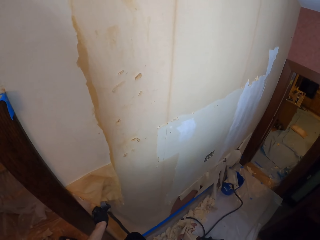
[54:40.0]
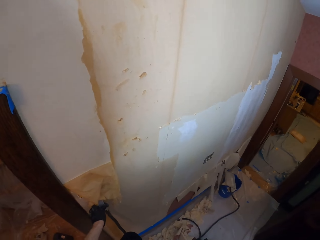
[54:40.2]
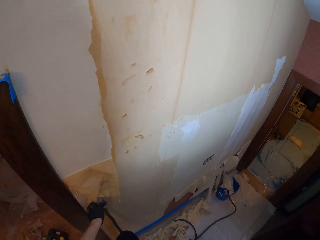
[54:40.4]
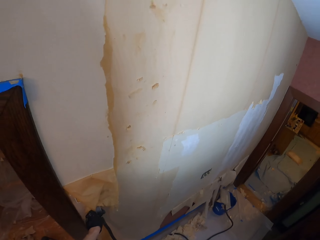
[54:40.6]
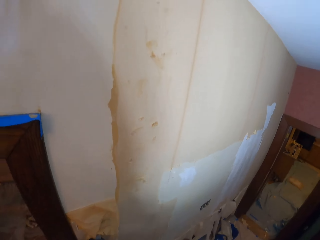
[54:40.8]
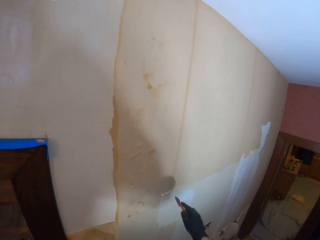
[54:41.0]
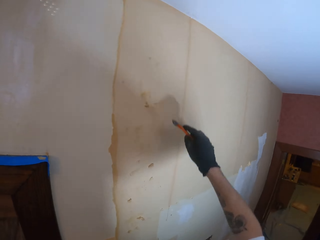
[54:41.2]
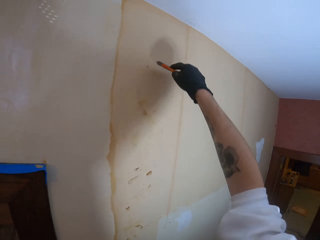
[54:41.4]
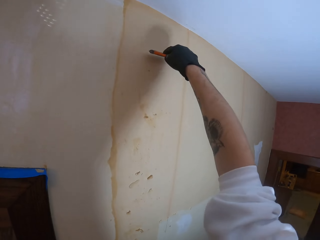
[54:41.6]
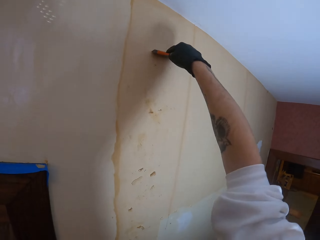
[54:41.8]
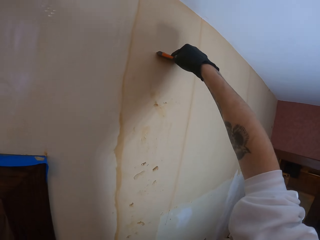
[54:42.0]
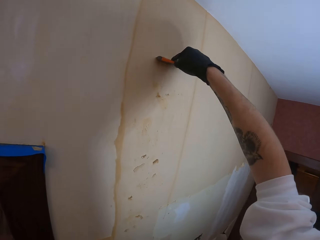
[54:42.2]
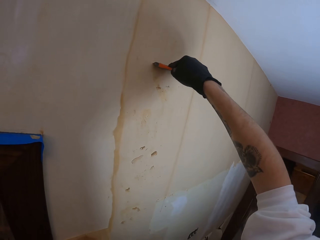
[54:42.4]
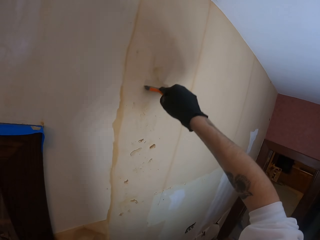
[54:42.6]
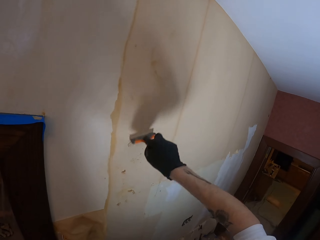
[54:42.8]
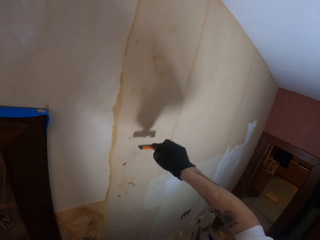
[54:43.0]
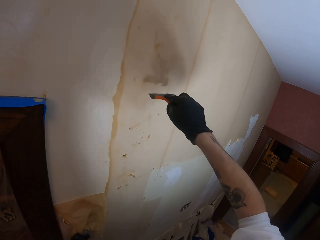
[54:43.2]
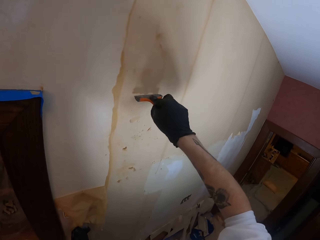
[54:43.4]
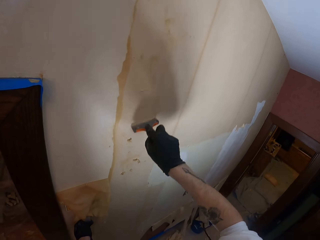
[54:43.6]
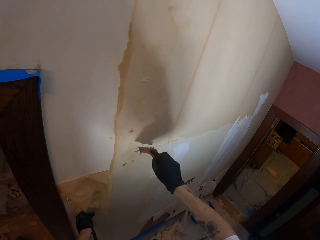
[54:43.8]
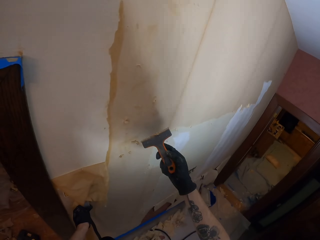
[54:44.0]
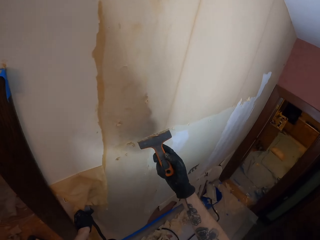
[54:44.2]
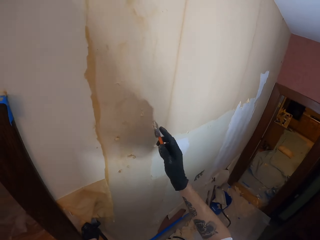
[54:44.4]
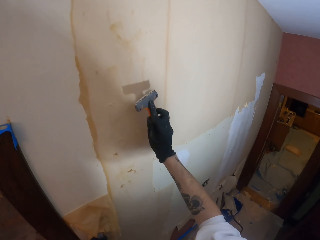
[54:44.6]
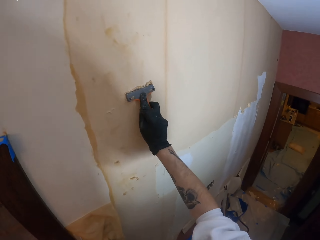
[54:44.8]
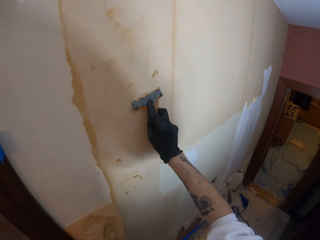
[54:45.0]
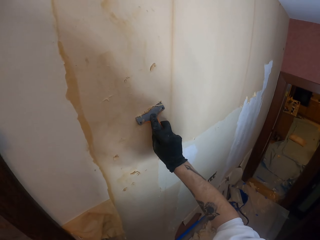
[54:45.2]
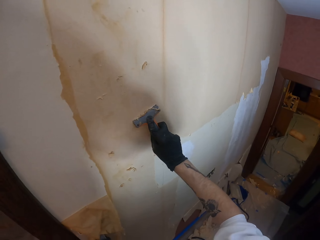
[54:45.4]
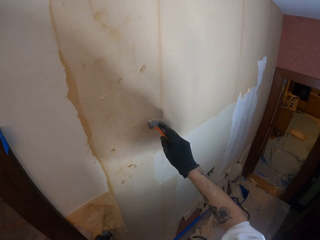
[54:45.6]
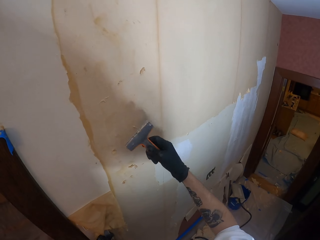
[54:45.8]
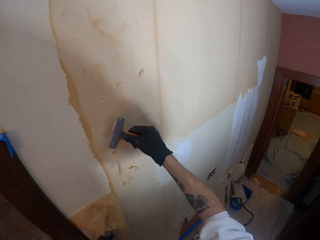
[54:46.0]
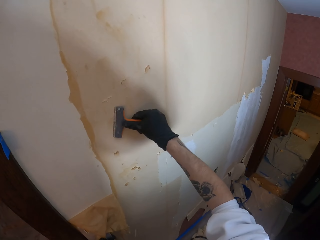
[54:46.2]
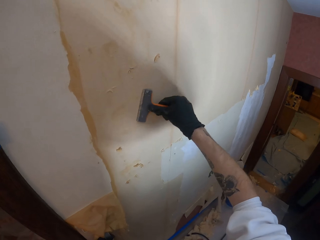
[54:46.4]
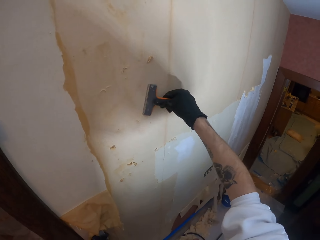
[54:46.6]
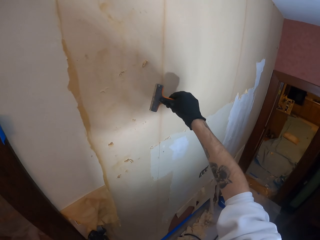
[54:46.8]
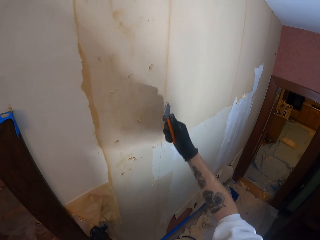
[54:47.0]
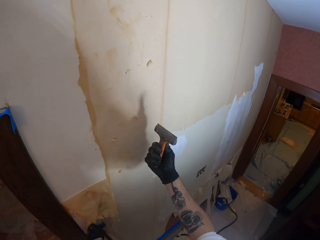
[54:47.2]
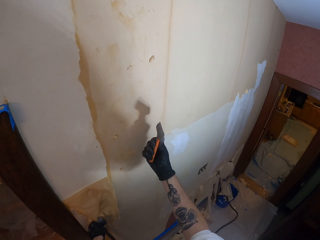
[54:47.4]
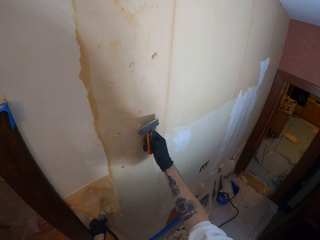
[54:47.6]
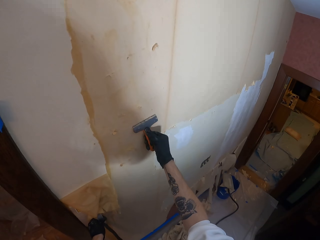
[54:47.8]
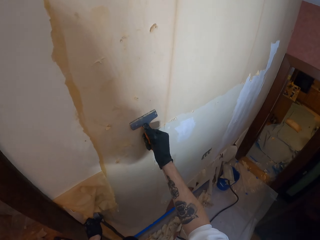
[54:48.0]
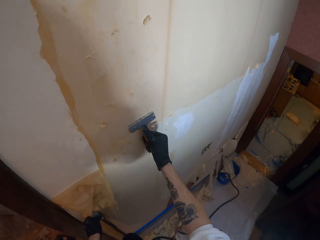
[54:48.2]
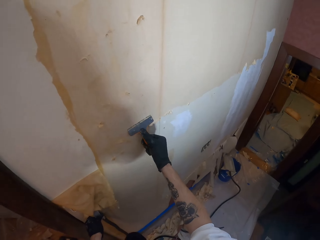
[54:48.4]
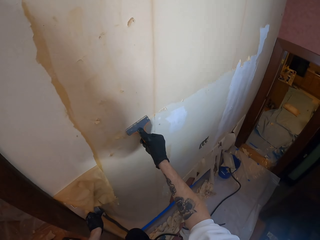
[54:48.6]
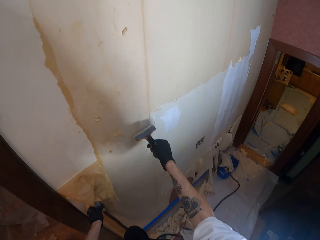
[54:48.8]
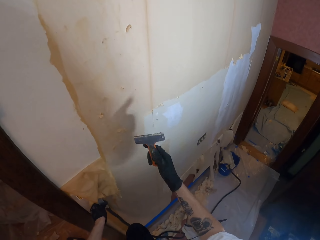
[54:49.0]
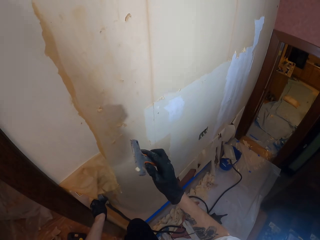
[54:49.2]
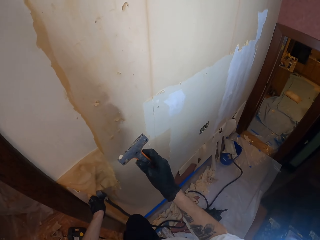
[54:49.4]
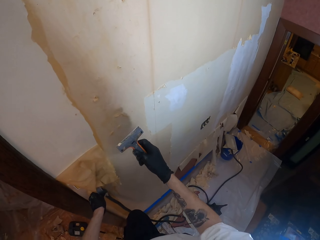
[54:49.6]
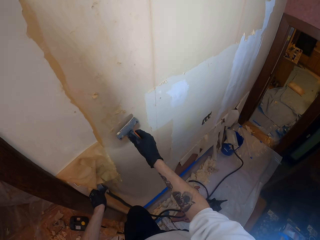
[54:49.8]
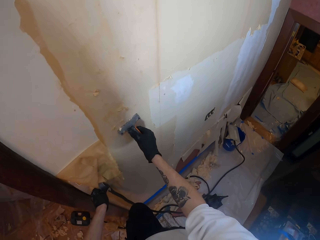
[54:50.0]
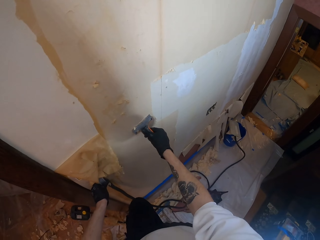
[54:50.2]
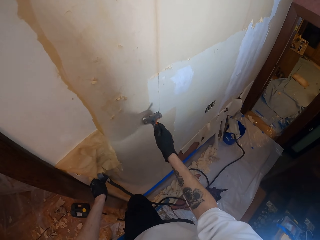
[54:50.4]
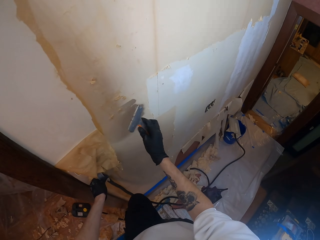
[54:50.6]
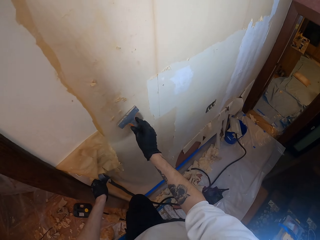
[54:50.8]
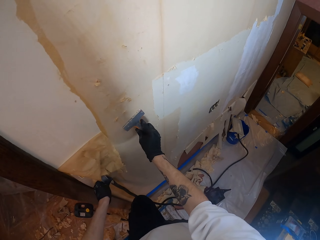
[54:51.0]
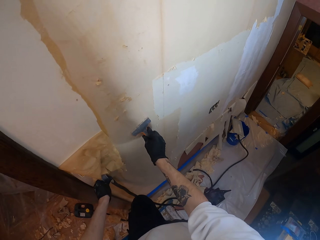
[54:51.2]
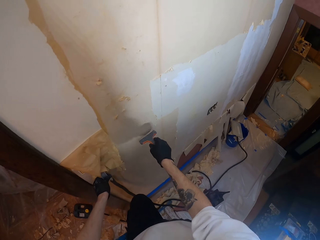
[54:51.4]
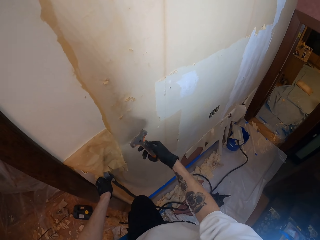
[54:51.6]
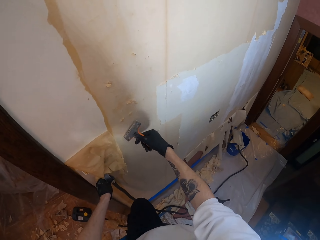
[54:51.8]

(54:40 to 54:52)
The camera wearer scrubs the paint on the wall with a scraper. They rub the scraper on the wall.

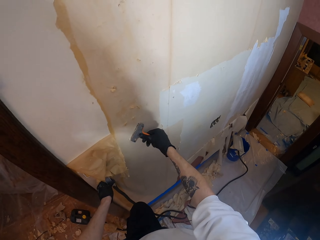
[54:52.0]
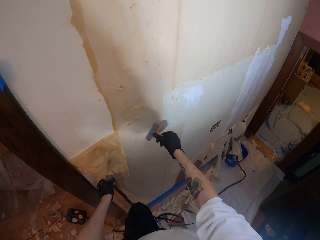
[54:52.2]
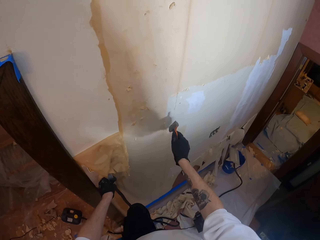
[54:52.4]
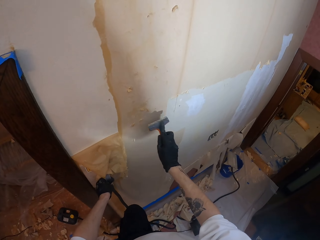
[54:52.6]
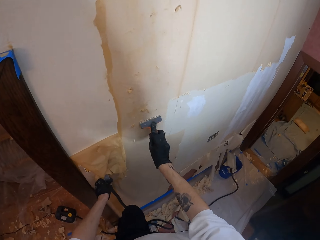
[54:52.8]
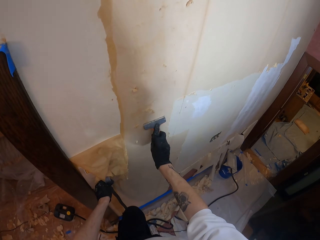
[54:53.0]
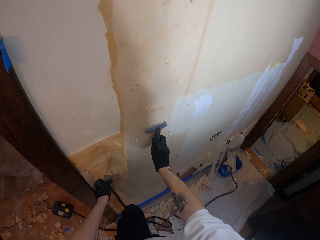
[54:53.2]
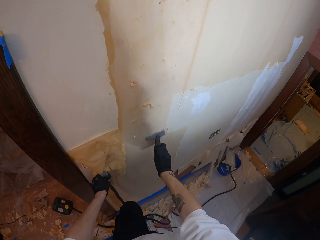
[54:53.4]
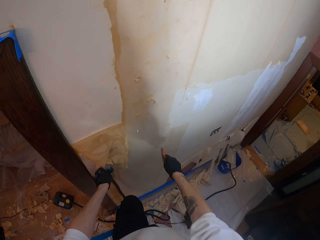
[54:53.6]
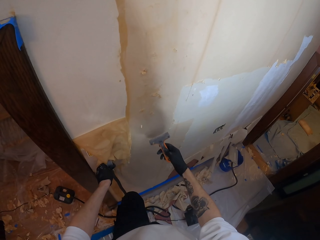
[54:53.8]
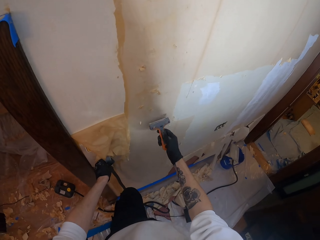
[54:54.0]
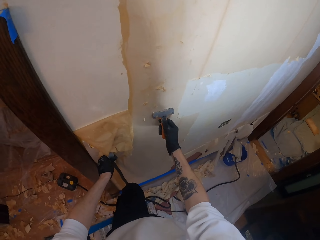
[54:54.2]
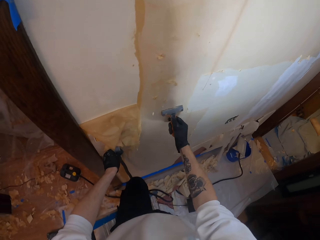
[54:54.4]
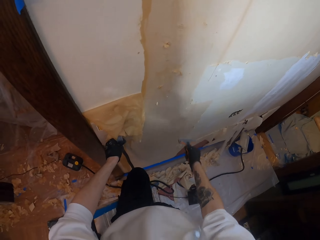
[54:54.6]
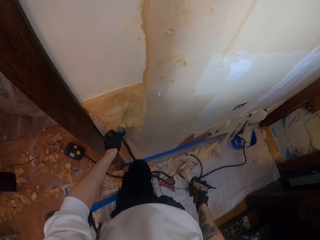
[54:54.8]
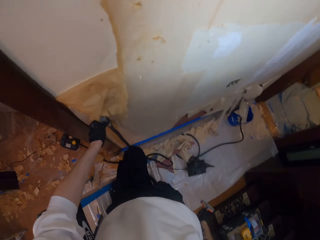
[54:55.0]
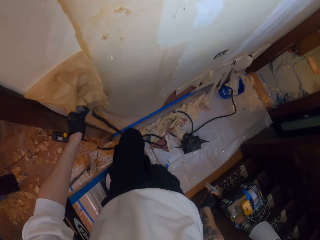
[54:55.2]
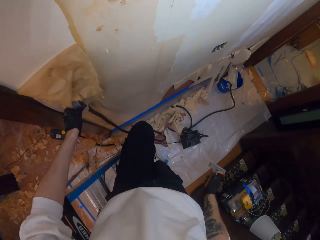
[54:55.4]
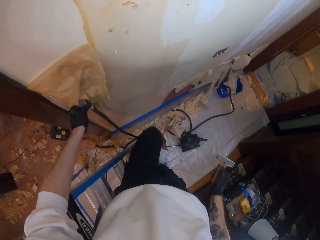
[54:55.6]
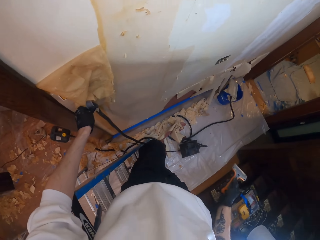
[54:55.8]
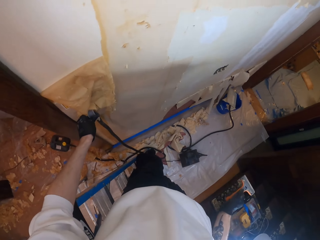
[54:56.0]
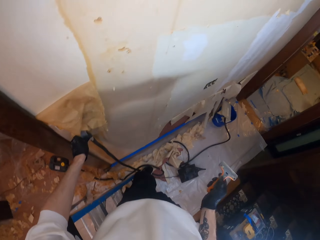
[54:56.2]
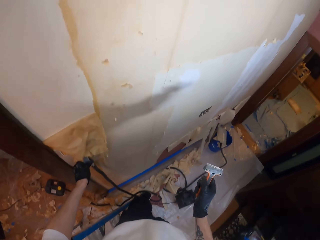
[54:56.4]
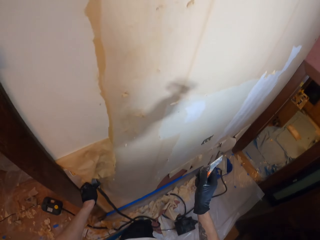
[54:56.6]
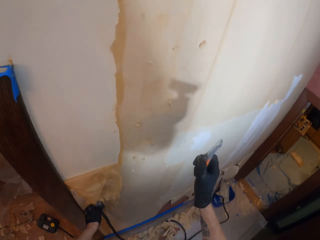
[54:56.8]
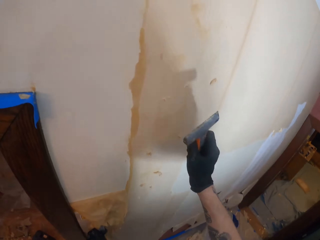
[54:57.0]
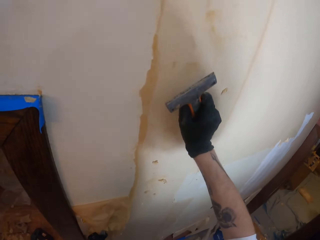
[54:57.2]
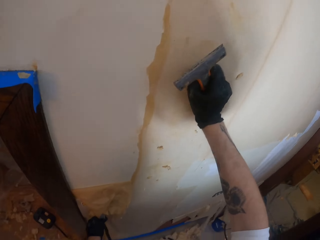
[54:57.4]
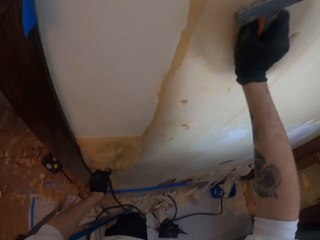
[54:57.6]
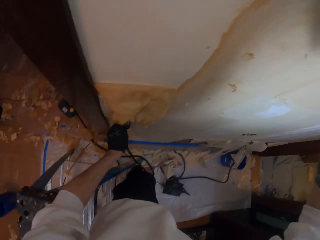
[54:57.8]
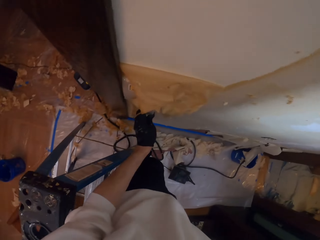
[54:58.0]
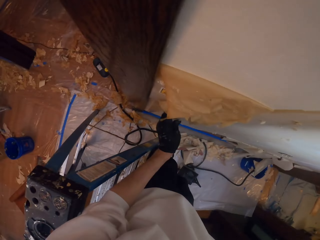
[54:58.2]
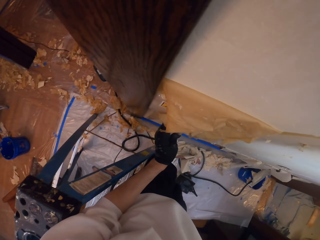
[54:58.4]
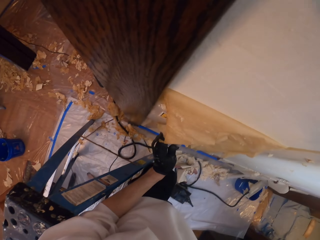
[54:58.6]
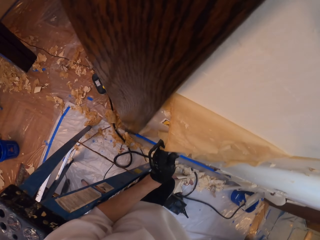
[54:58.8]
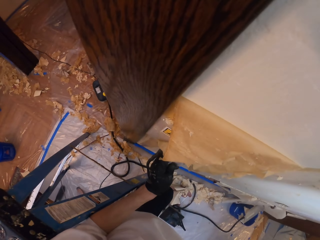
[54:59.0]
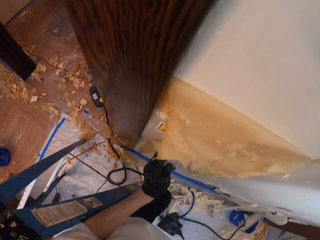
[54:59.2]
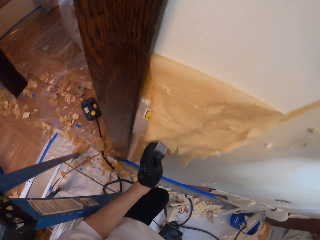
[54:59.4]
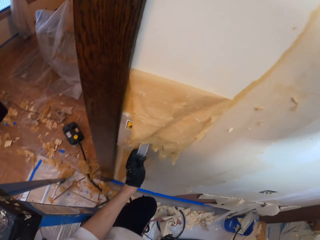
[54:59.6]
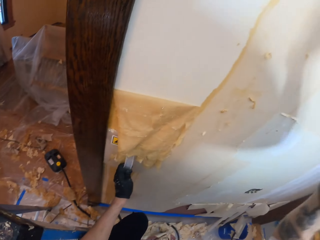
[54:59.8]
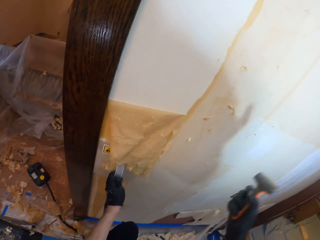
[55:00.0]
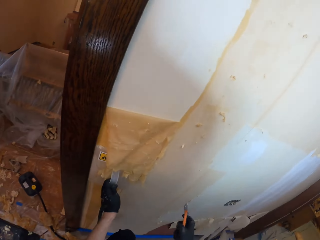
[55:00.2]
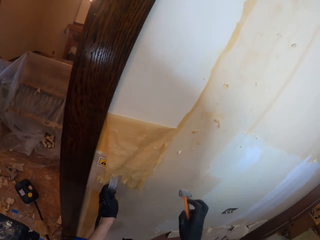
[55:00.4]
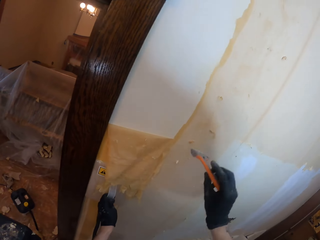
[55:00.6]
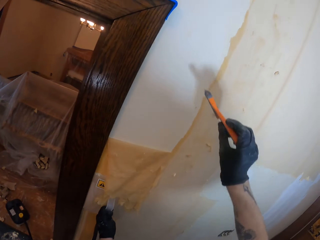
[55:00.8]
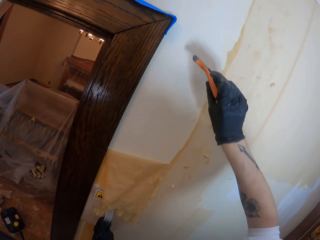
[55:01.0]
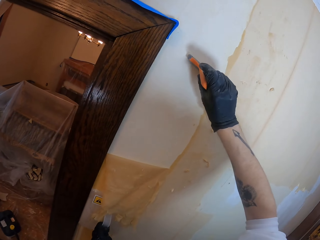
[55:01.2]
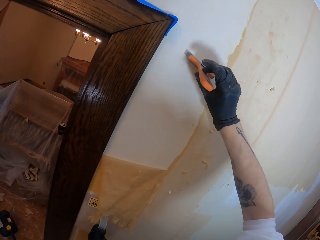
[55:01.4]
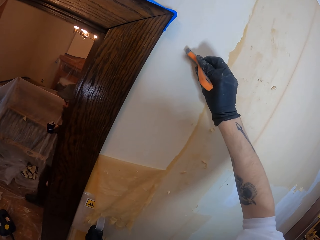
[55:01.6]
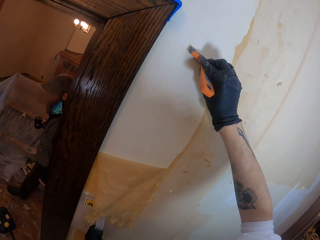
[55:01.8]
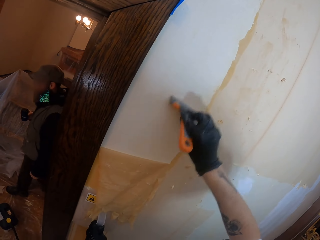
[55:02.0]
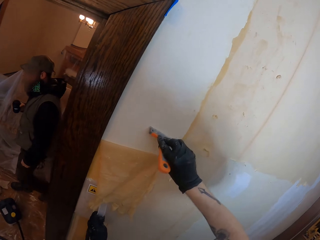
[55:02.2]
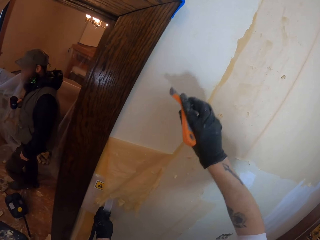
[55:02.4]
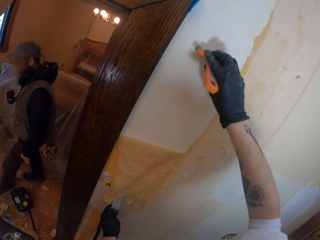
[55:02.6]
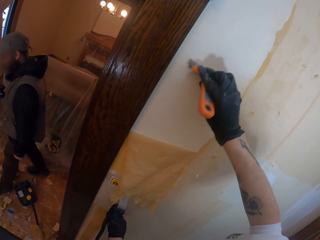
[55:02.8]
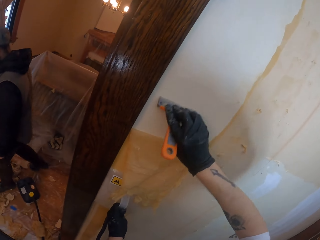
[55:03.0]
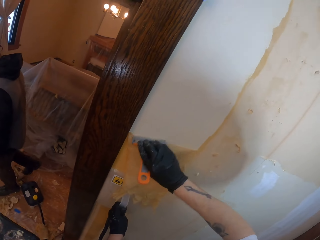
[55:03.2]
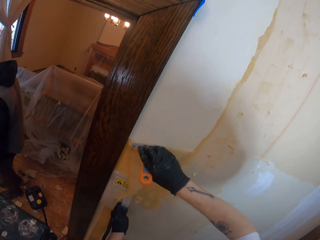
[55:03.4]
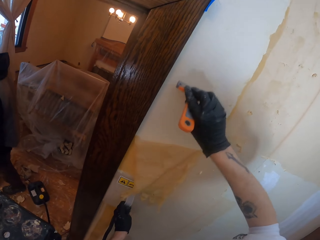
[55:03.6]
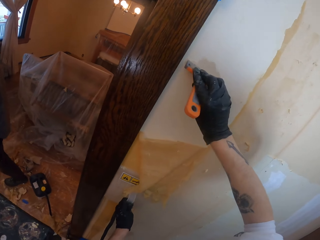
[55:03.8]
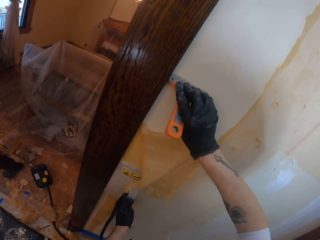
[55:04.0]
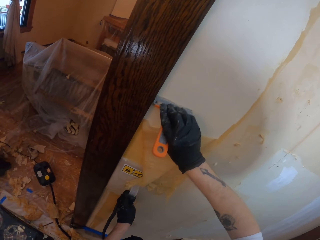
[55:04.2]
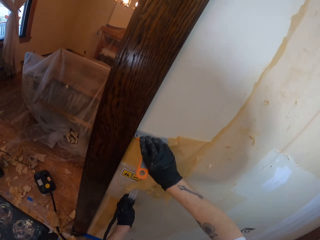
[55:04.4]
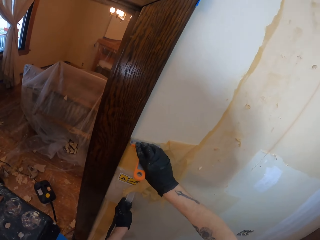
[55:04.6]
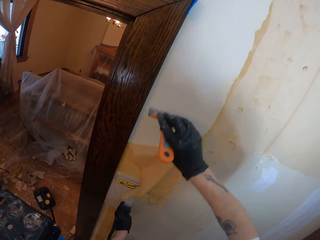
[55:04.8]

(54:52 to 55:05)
The camera wearer steps down the ladder. They hold the wall. They step down the ladder. They scrape the sticky paste off the wall. They remove the paint from the wall with a scraper.
